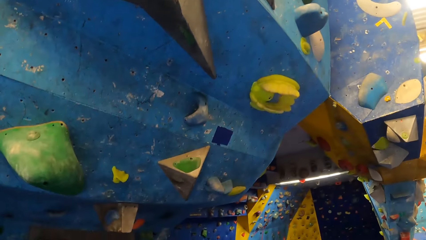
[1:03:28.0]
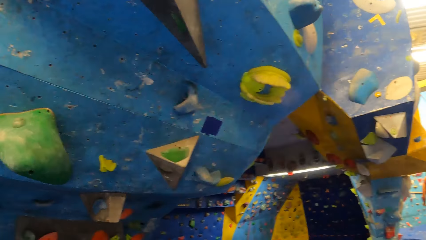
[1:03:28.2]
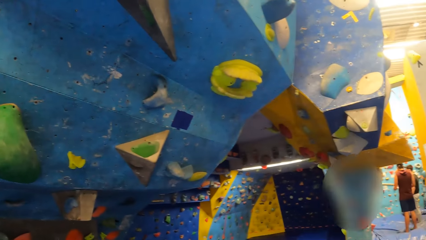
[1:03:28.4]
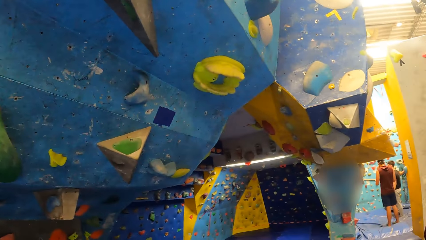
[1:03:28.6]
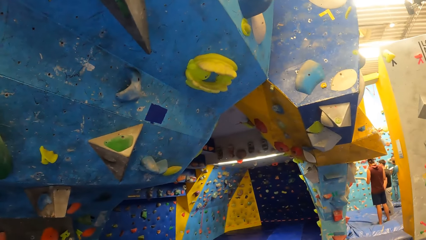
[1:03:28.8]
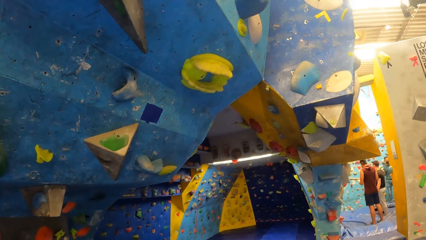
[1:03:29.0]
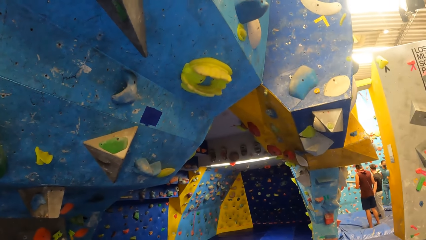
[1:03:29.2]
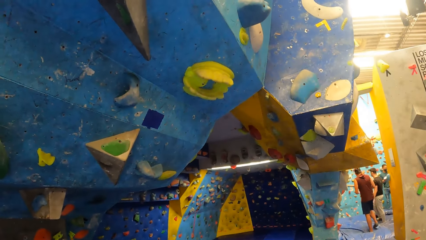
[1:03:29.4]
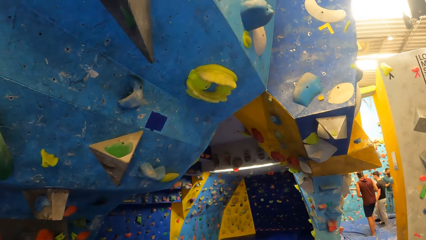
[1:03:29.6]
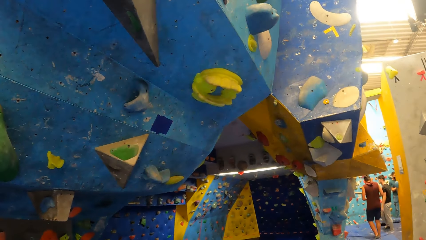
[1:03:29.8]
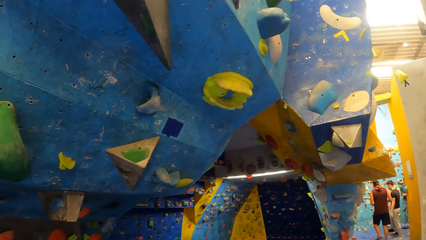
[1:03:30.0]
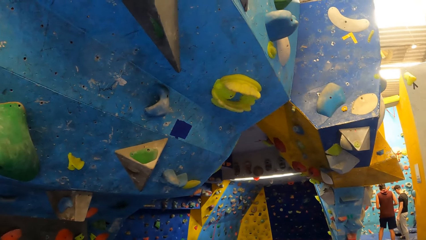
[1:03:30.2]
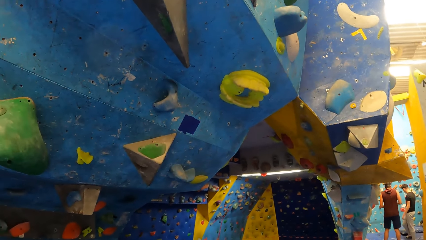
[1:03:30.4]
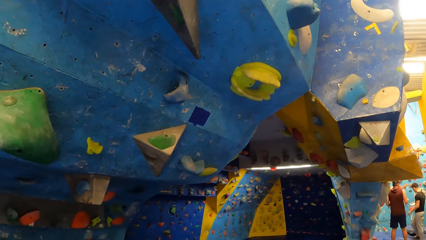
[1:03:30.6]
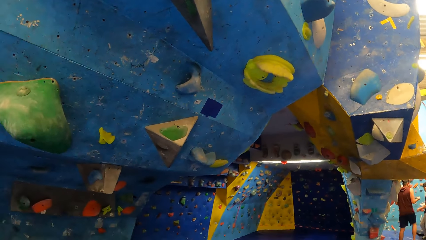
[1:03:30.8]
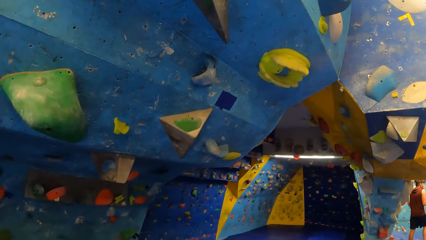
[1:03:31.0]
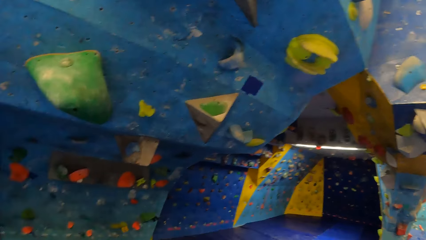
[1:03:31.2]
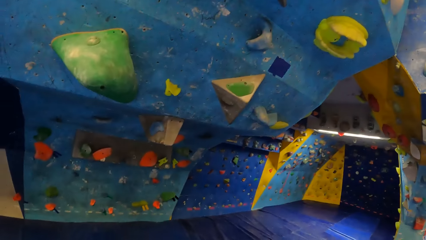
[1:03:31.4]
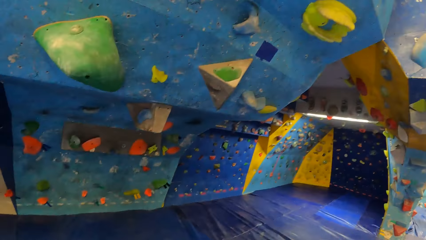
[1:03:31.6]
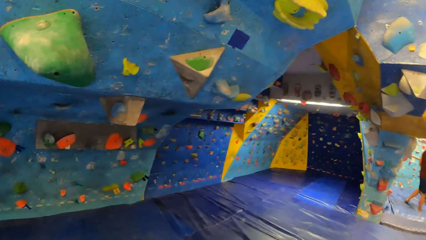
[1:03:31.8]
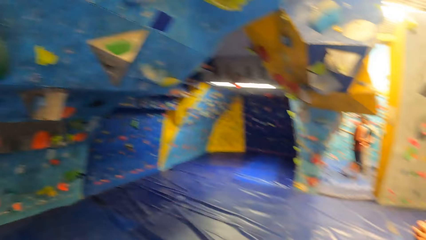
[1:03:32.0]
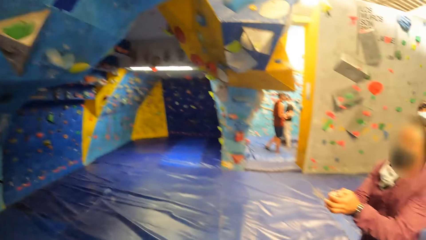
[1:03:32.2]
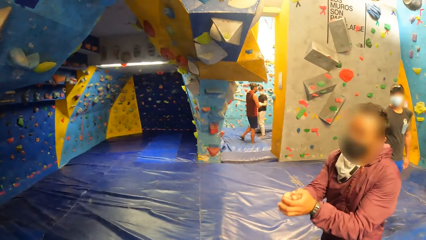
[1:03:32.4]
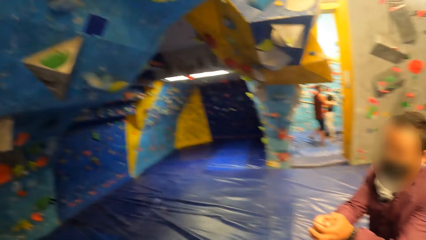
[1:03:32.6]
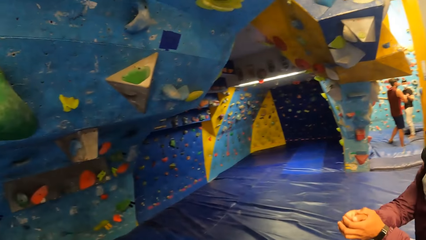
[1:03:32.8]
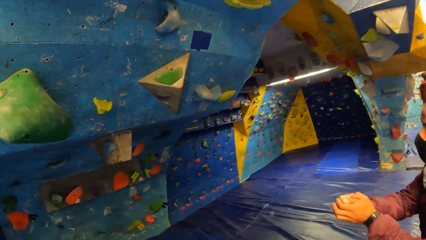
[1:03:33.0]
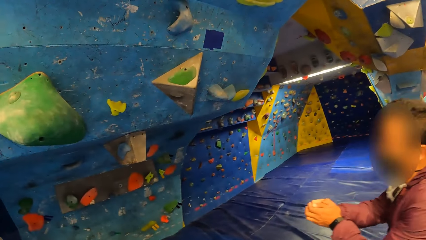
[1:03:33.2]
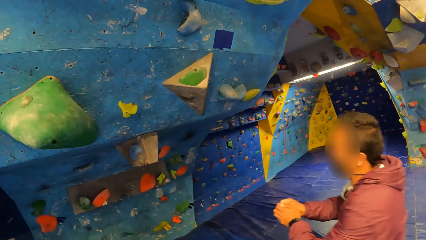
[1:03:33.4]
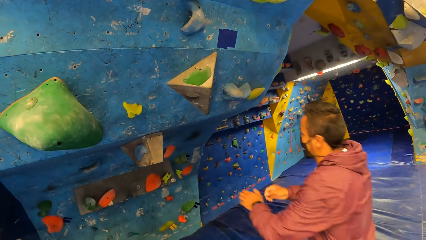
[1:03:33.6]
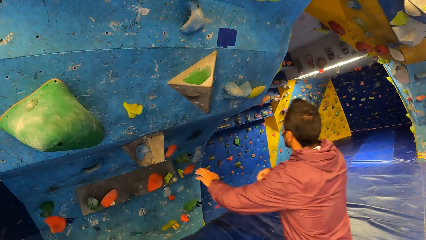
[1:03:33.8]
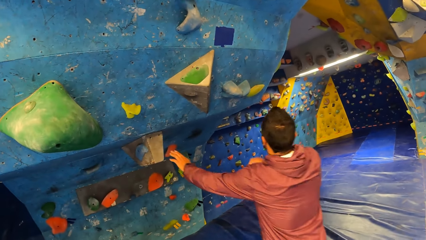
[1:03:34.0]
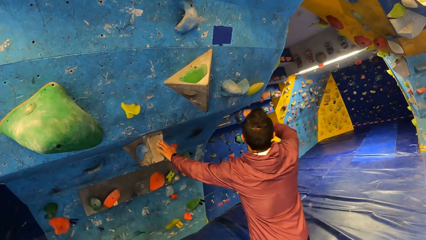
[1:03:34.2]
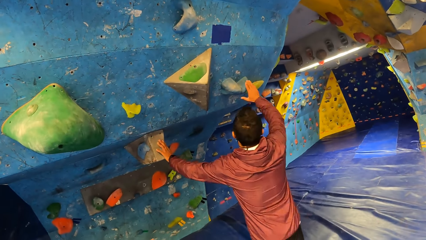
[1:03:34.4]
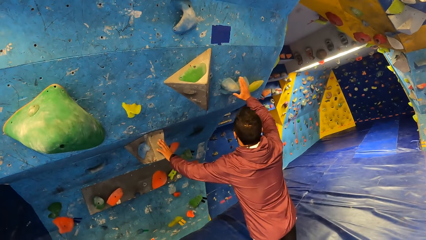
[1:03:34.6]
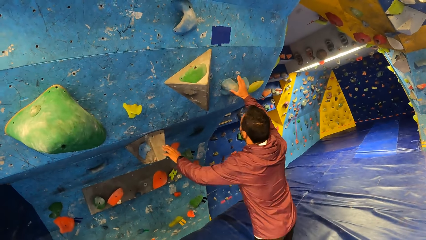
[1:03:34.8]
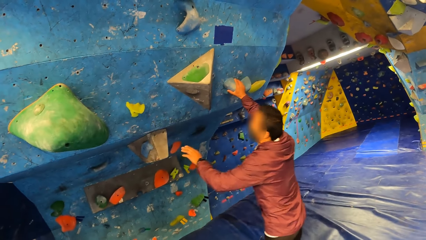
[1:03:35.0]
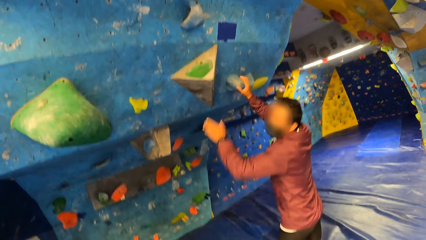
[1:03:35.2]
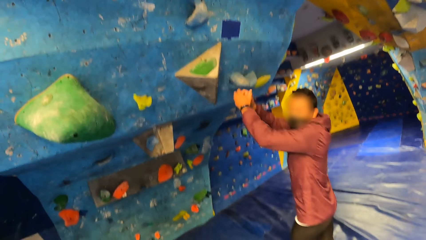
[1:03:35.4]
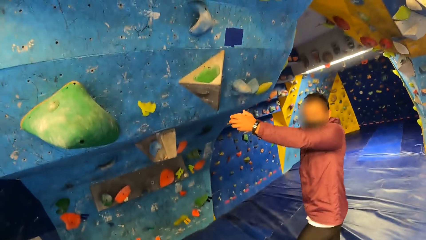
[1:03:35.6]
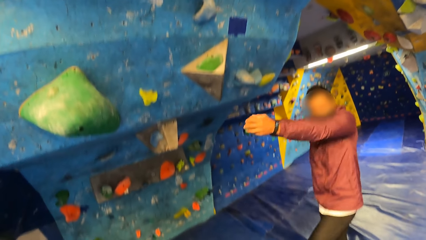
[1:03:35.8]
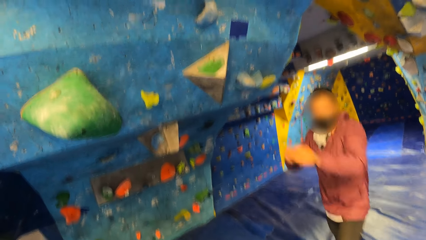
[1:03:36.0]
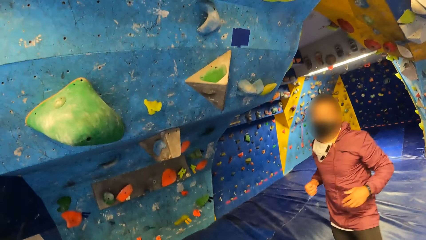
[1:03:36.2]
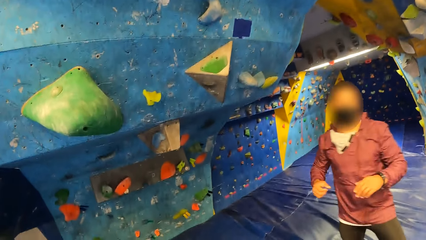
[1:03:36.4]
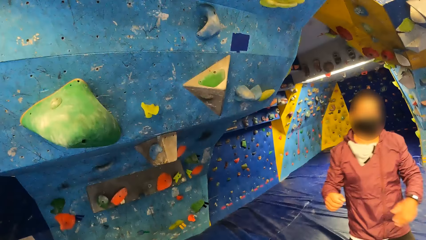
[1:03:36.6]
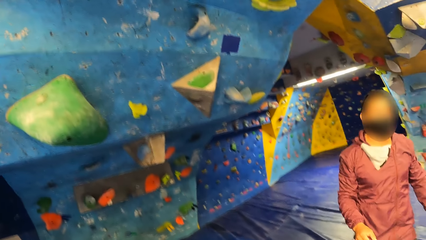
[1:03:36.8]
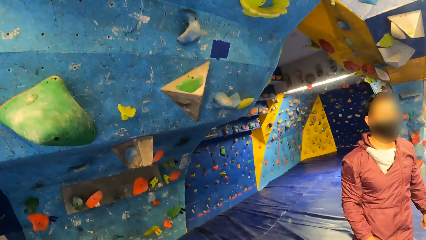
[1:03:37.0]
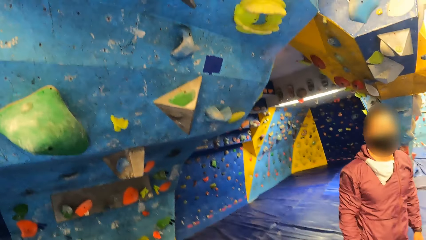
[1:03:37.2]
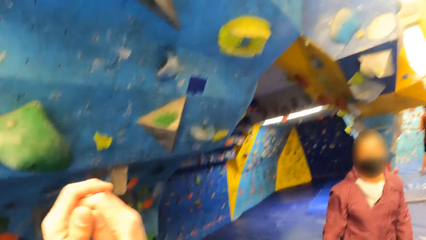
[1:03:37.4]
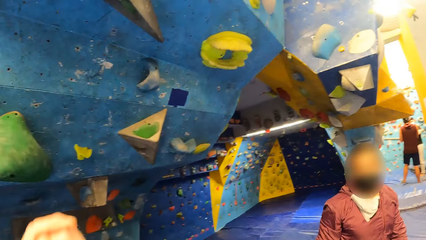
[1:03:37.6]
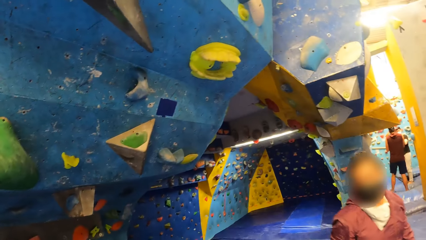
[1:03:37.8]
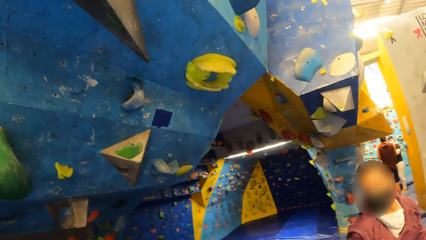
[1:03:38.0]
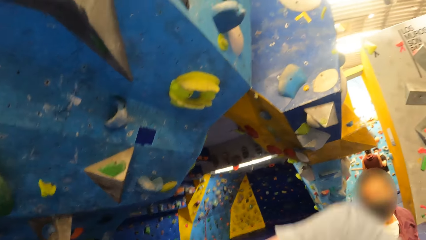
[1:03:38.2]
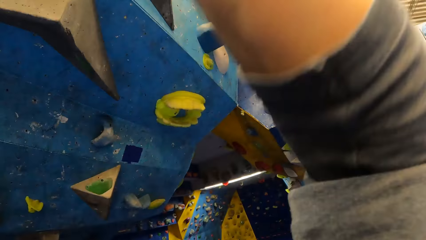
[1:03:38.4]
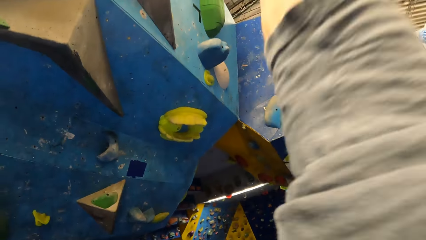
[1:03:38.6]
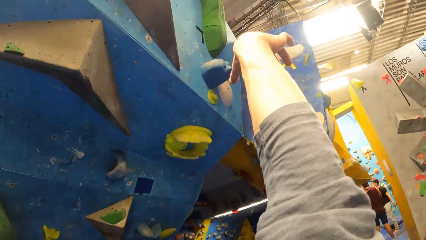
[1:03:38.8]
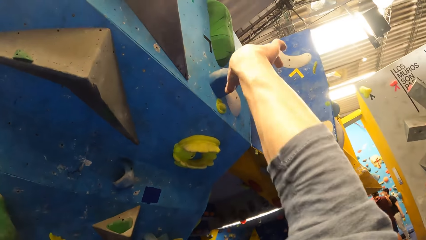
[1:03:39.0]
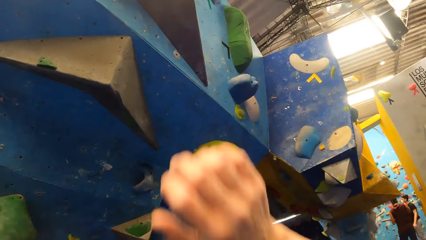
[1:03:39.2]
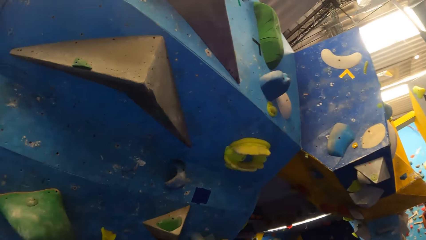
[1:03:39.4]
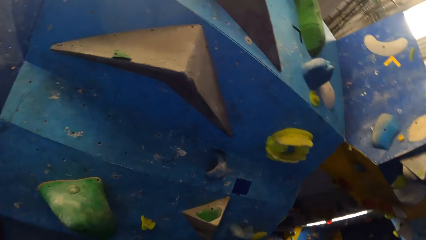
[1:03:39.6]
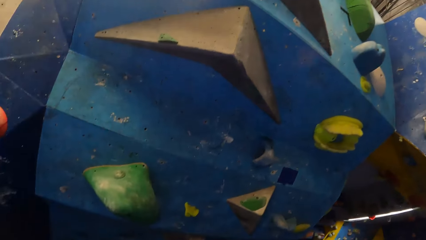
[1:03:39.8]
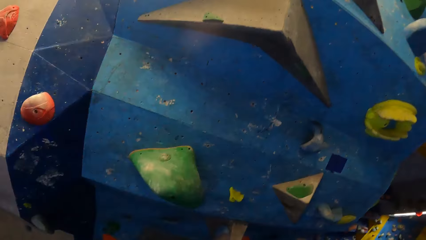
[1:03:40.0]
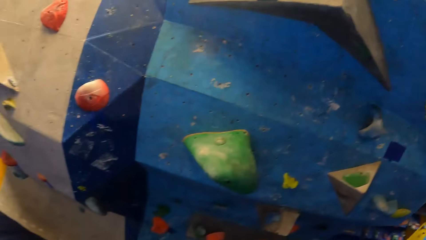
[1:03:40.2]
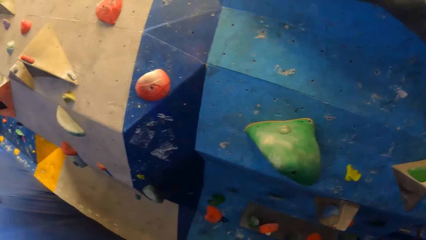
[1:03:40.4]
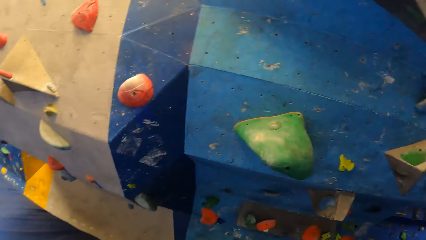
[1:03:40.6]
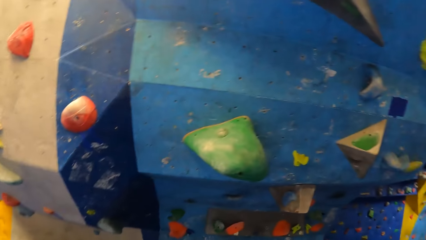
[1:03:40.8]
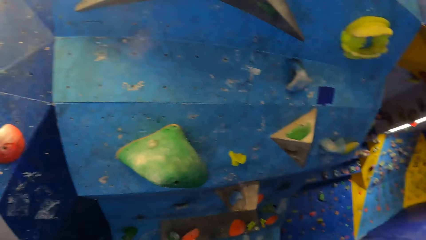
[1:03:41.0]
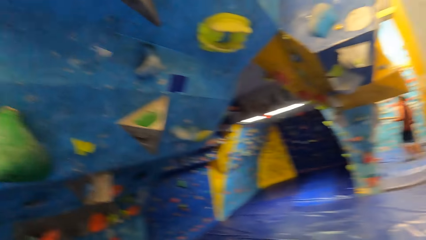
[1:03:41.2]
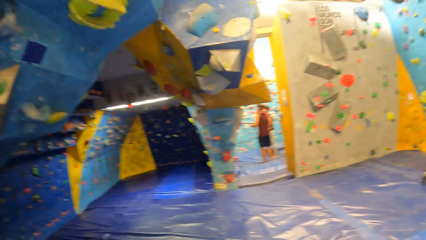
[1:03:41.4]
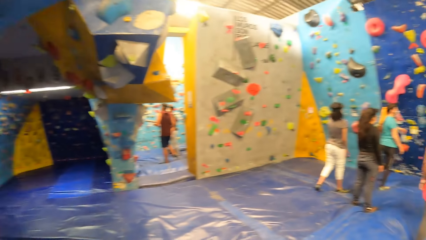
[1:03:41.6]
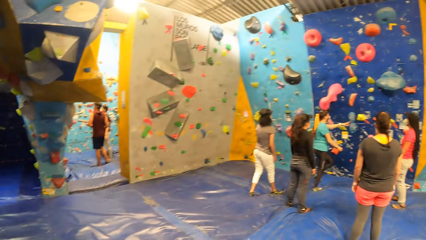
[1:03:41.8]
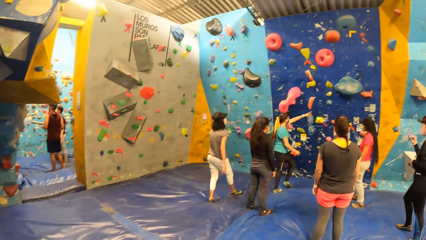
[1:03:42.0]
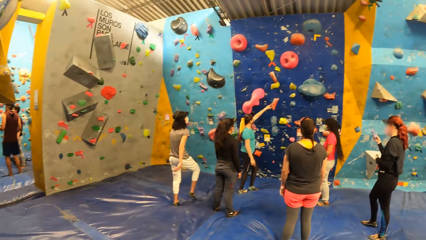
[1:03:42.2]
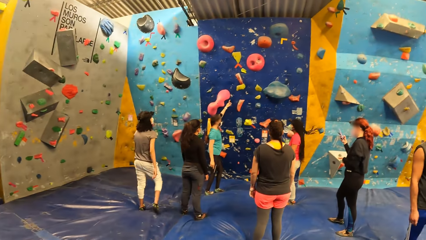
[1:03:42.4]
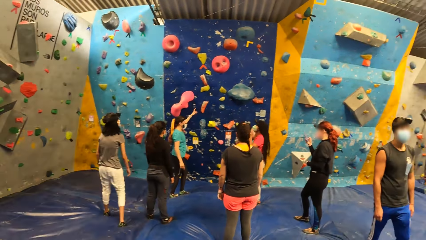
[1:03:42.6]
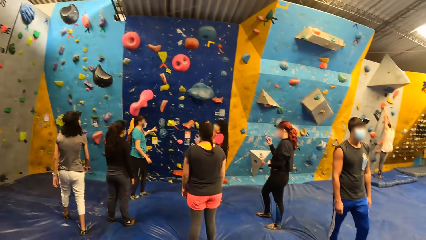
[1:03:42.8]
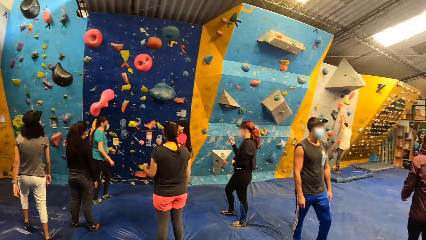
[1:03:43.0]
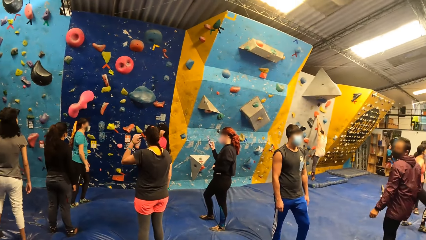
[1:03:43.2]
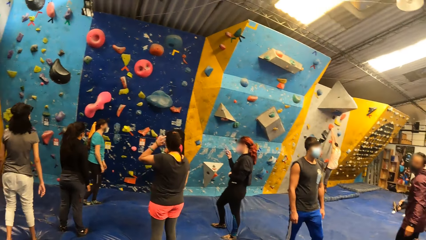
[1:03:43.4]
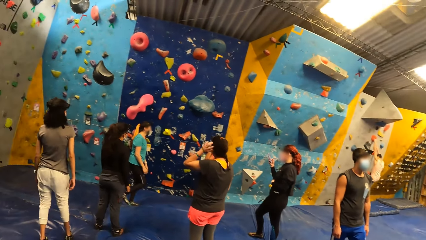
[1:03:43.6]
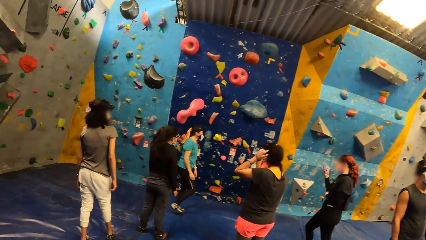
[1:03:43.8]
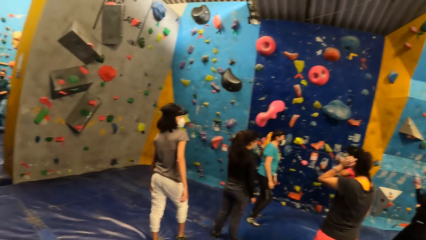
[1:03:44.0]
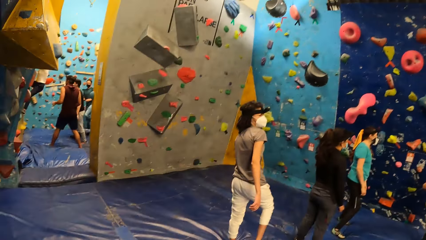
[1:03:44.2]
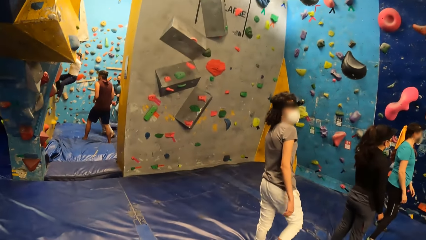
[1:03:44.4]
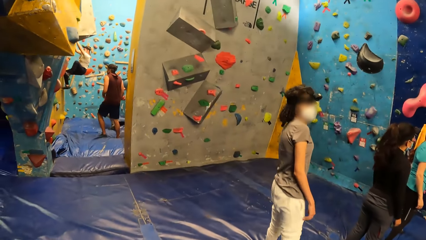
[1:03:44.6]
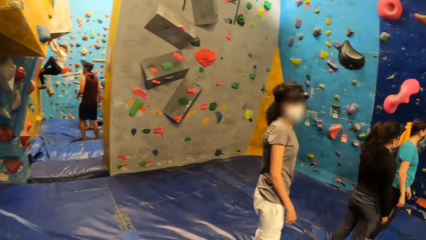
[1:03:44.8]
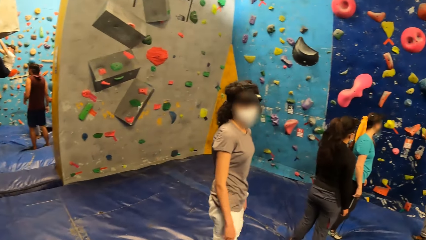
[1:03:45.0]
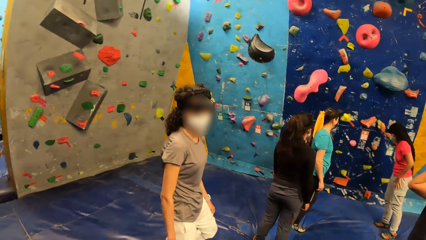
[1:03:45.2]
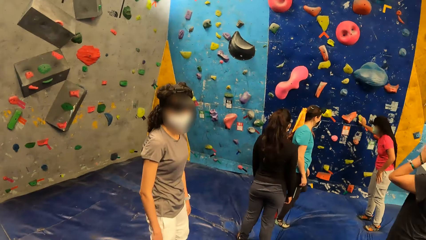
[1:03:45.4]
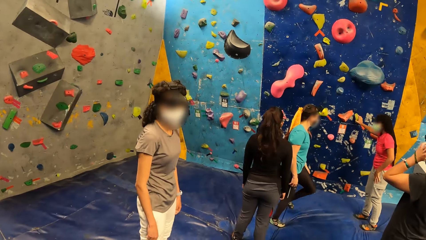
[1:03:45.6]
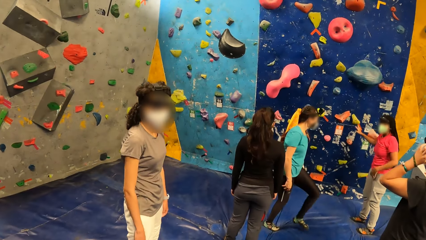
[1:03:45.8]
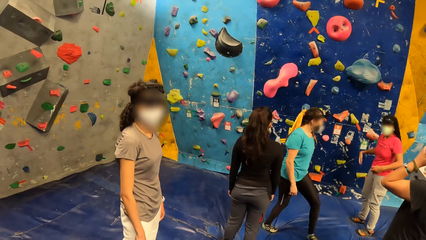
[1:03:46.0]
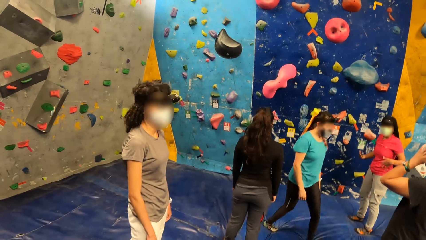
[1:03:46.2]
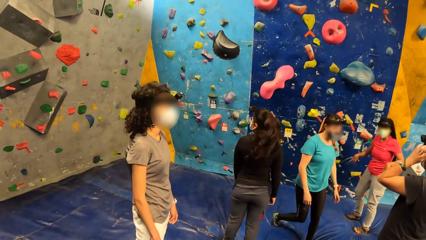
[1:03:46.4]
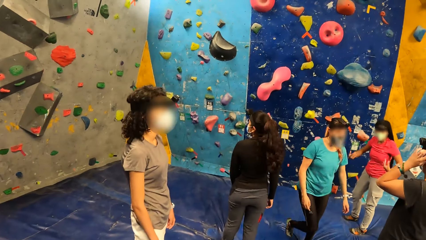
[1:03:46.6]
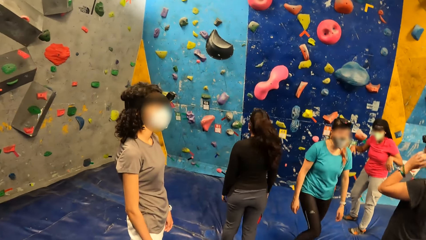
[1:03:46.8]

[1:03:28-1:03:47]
A man touches the rock wall with both hands. The camera wearer touches a hold. They lift a hand.
